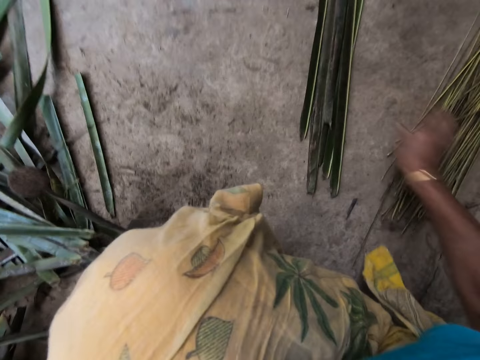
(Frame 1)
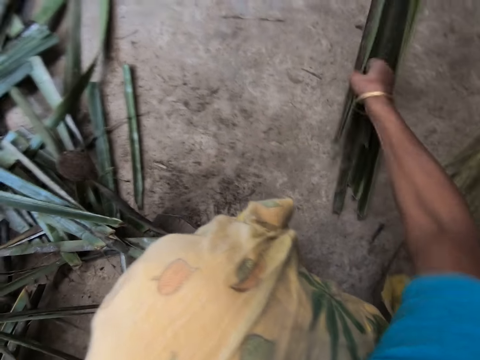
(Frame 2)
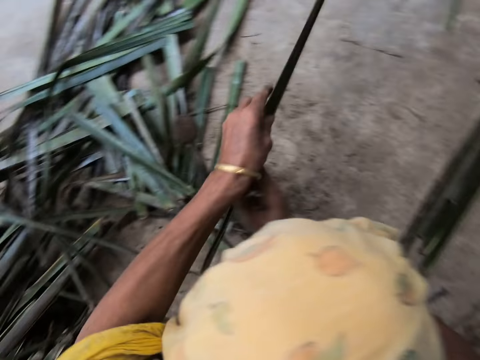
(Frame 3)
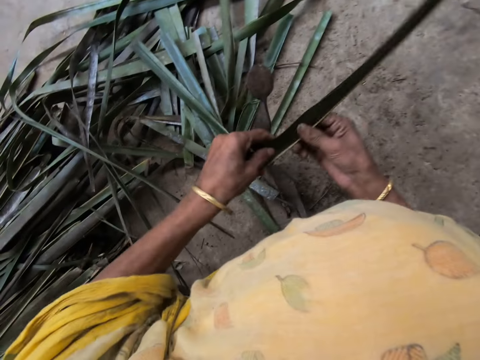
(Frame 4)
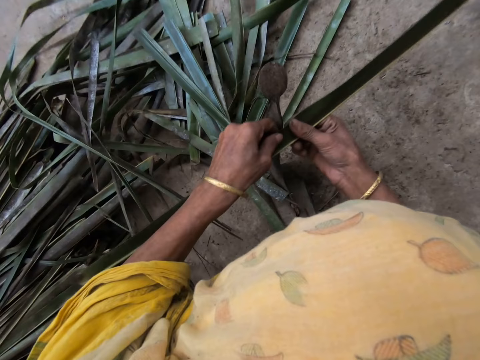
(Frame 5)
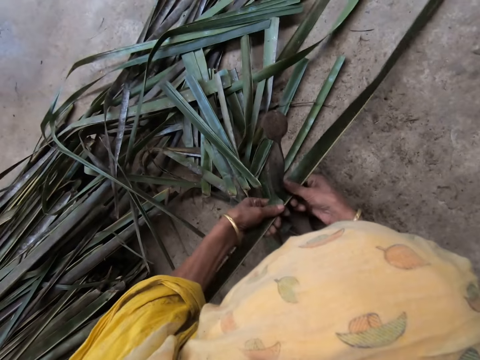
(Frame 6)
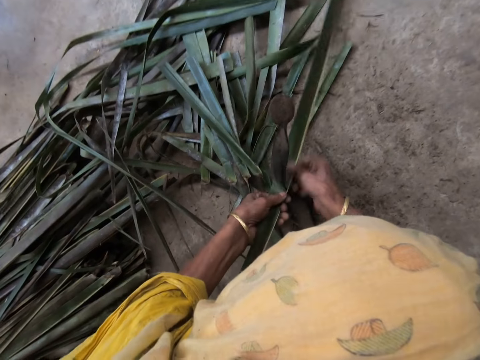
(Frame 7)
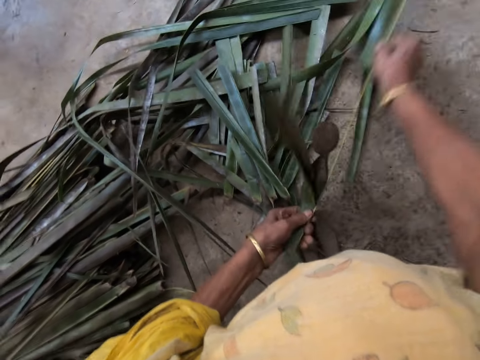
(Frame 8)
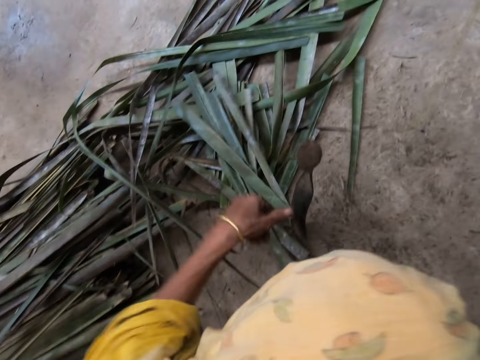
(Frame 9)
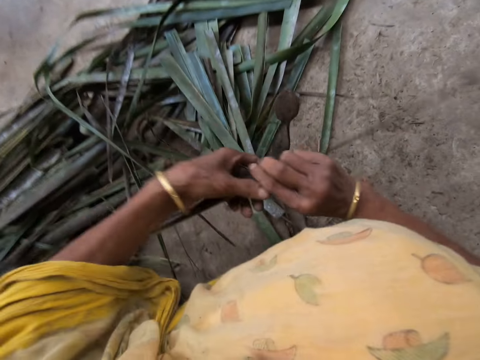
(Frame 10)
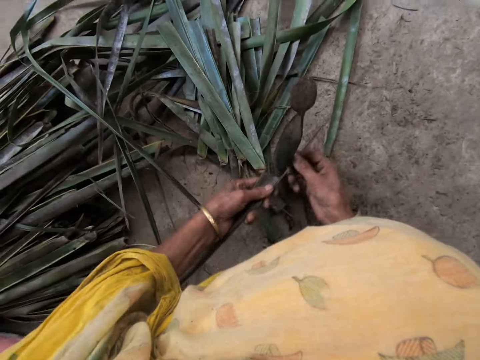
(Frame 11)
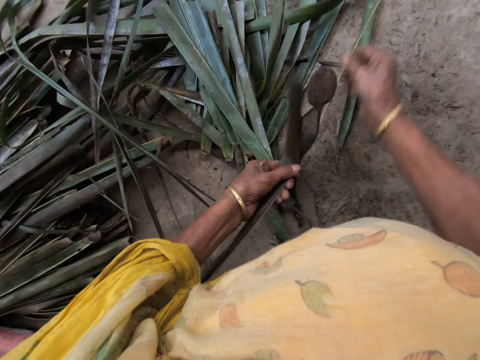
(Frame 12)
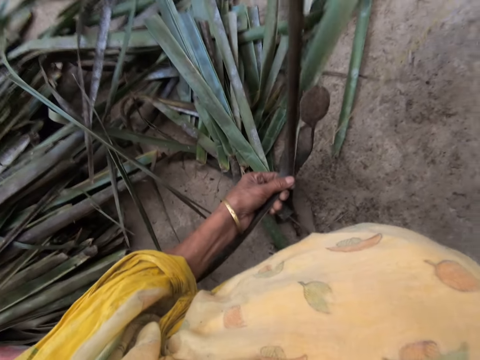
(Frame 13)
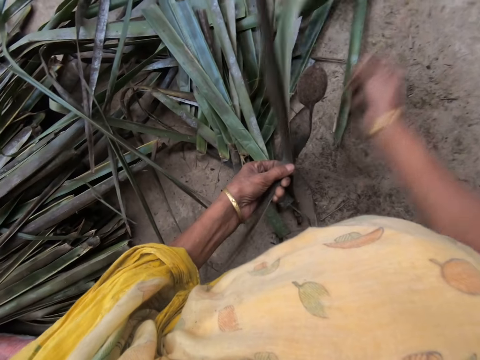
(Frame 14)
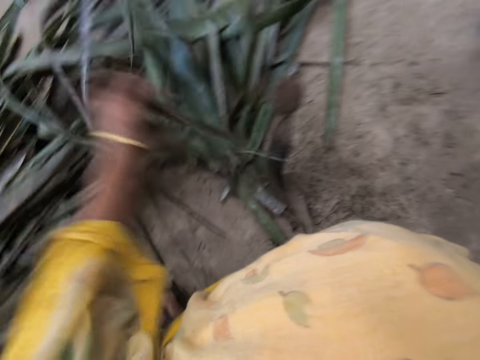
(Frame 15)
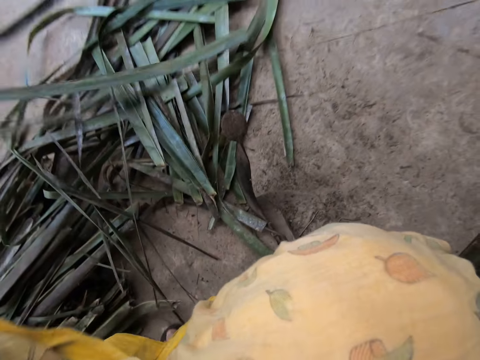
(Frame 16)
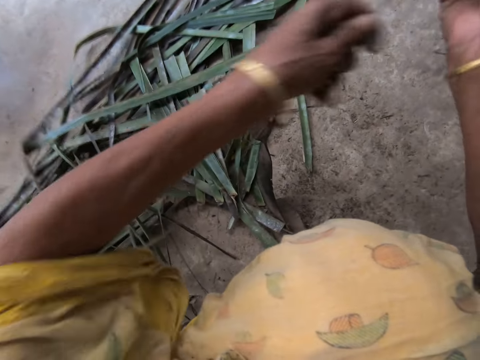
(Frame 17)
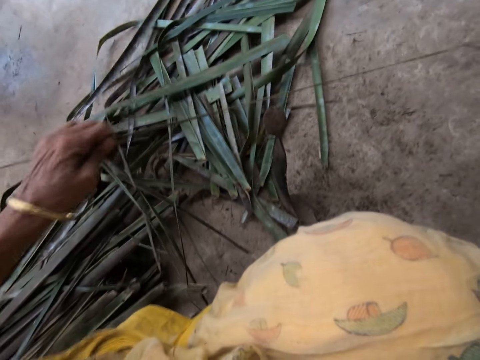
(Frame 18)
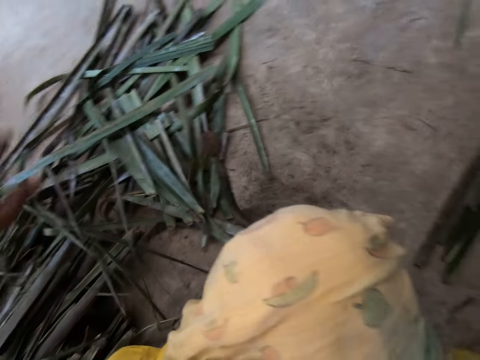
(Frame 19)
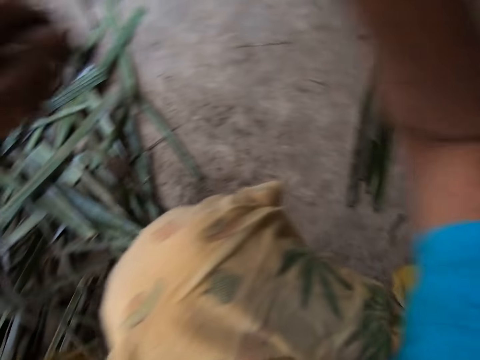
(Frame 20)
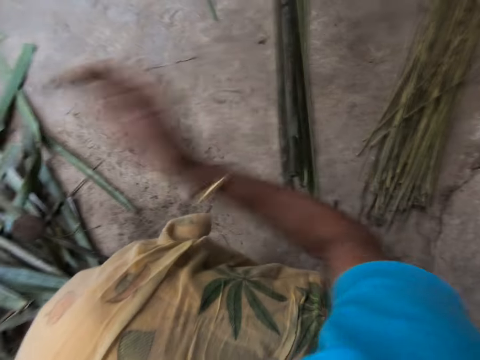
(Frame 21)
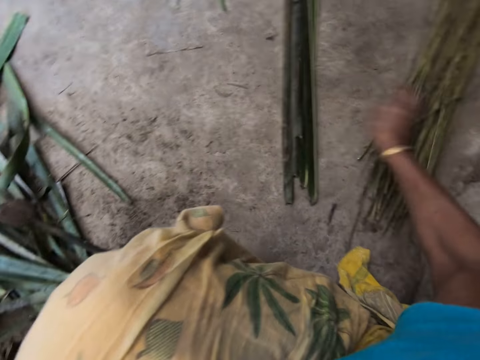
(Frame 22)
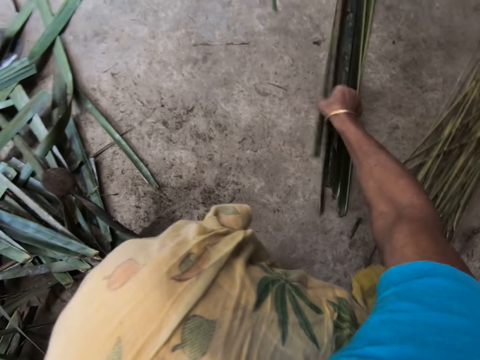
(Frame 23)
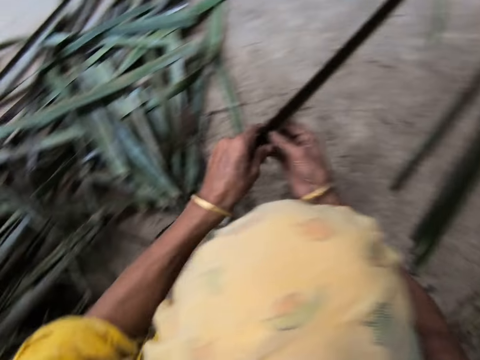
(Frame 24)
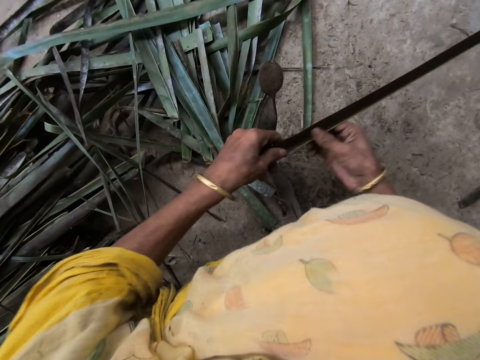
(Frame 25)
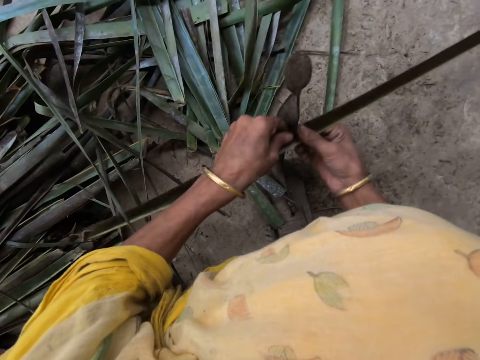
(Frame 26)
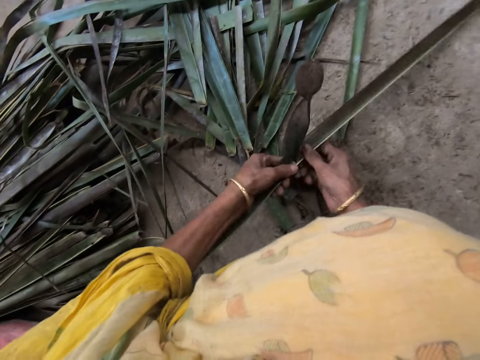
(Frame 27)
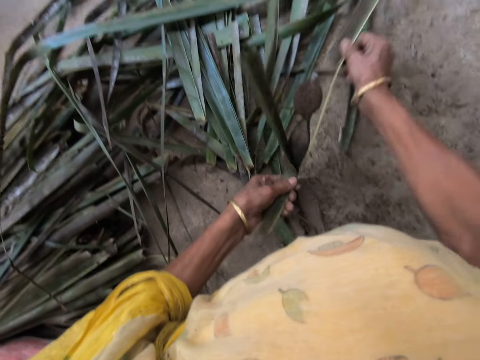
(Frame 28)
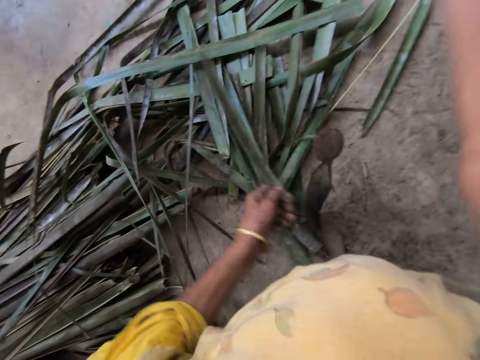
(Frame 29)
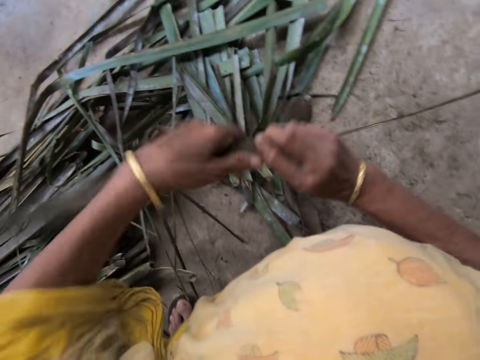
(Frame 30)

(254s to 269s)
The camera wearer drops the filed palm frond on the floor with her right hand. She collects the cattail sticks. She picks a piece of palm frond or cattail plant from the floor with her right hand. She splits the cattail plant. She files the palm frond with the file with both hands. She drops the filed palm frond on the floor with her right hand. She collects the cattail sticks. She picks a piece of palm frond from the floor with her right hand. She interacts with the woman. She splits the cattail plant. She files the palm frond with the file with both hands.

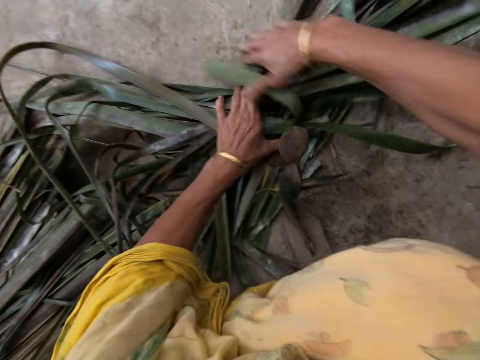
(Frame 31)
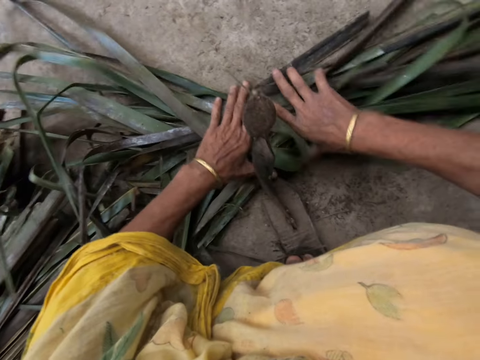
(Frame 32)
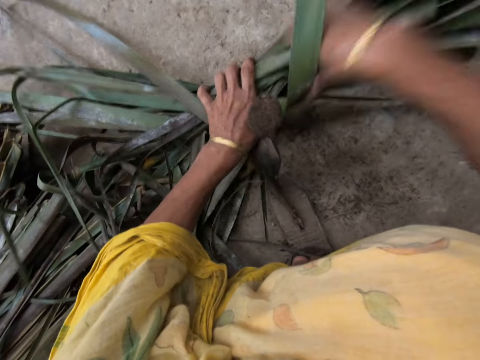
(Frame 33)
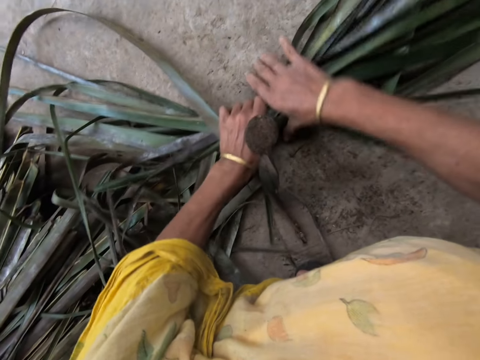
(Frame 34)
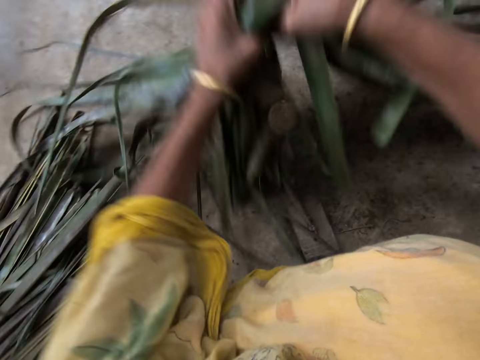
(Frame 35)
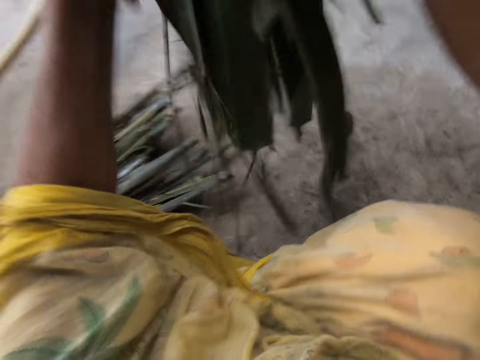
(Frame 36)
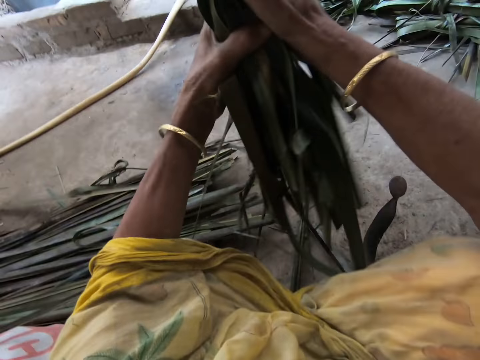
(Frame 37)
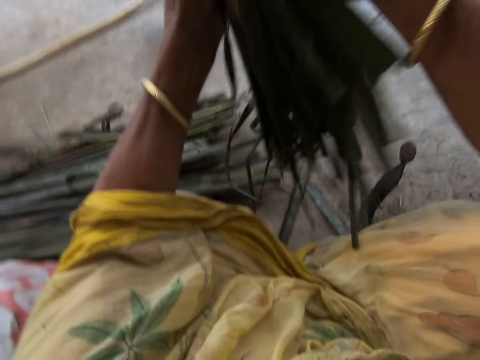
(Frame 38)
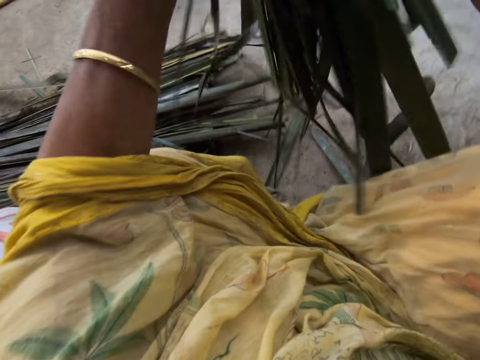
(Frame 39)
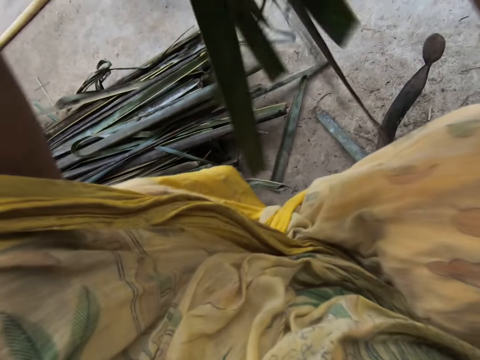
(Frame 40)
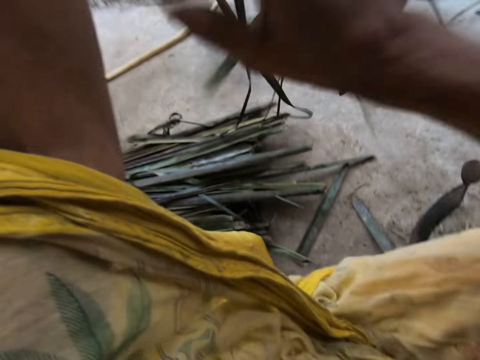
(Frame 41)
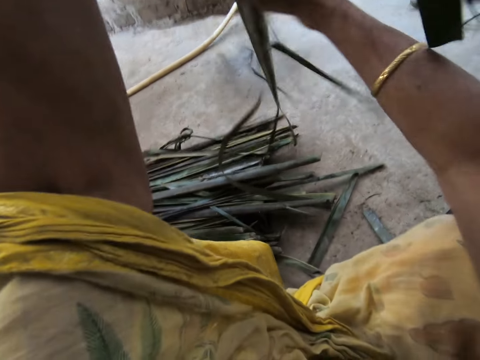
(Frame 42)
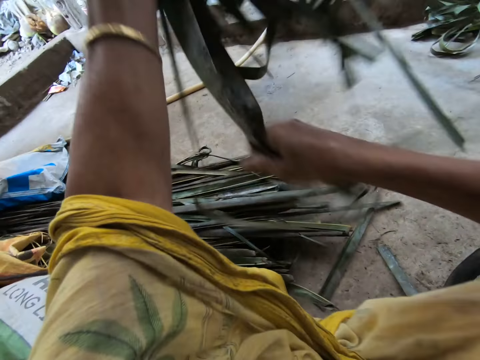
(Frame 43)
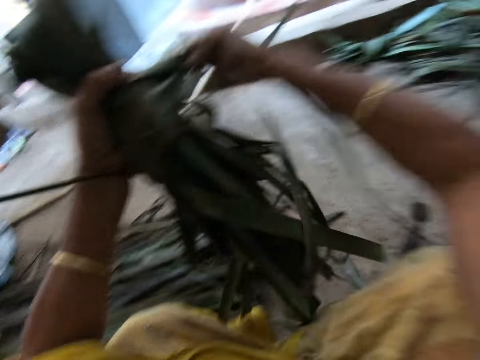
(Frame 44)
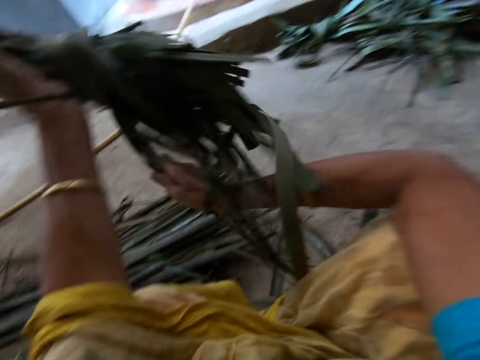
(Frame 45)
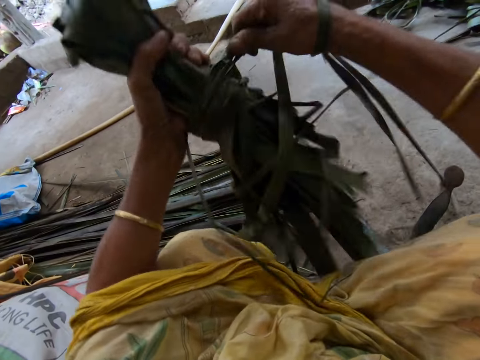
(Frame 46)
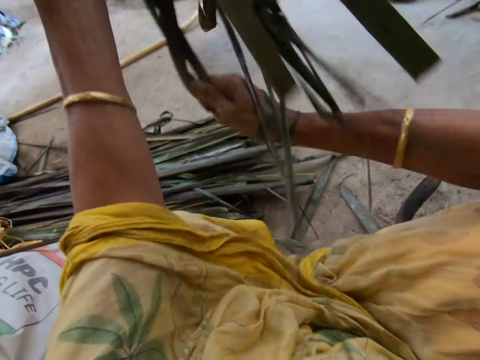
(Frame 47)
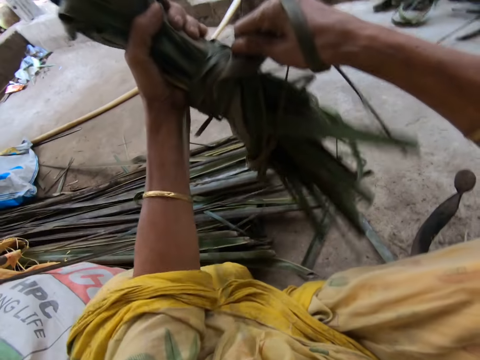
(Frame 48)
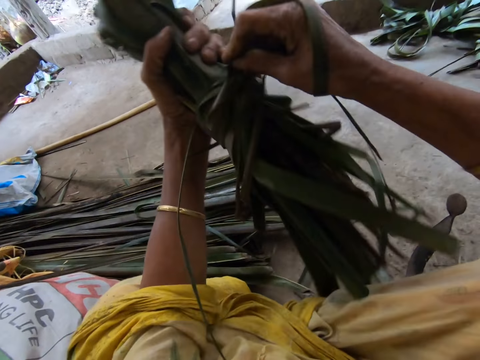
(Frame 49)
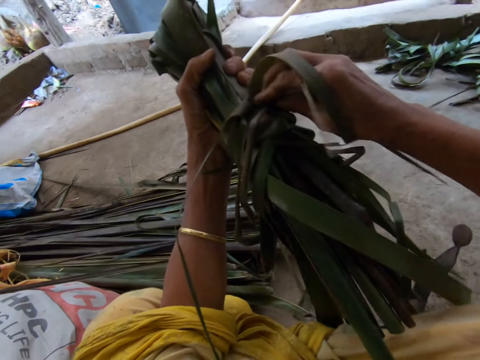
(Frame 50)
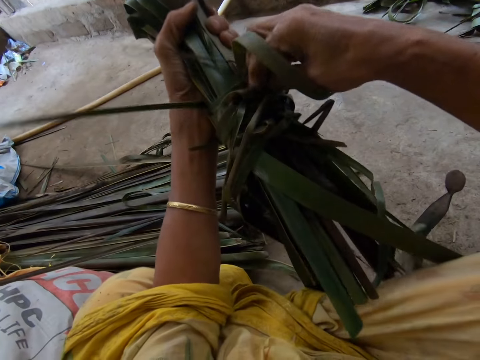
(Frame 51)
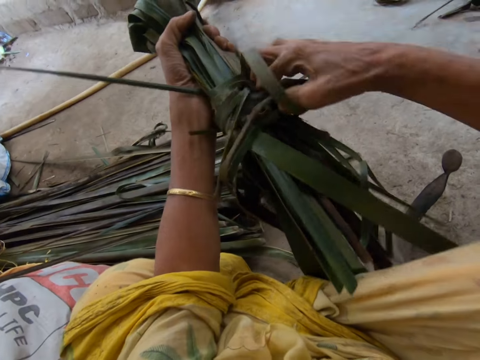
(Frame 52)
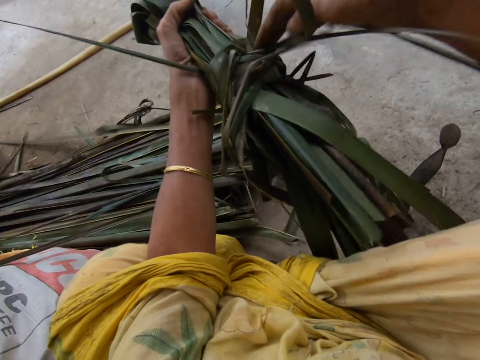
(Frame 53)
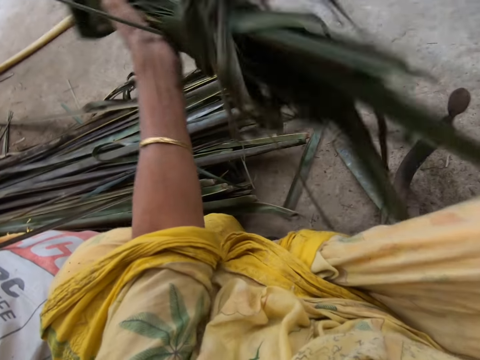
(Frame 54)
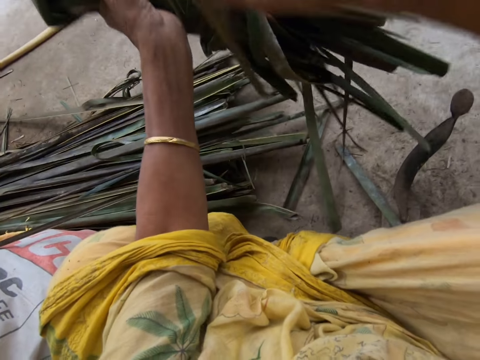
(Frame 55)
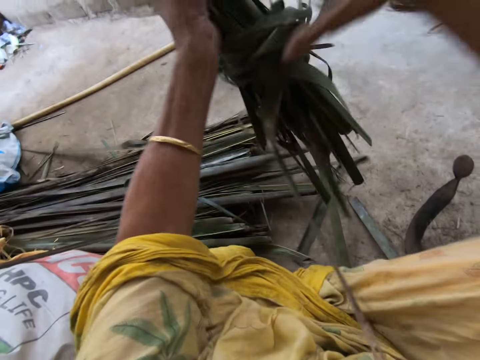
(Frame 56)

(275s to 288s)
The camera wearer folds palm fronds with both hands. She ties the palm fronds with pieces of palm fronds with her right hand.
